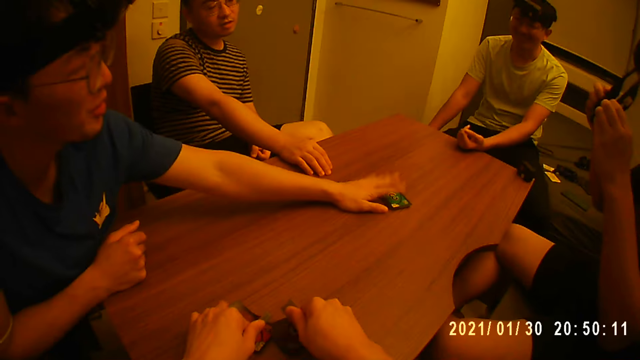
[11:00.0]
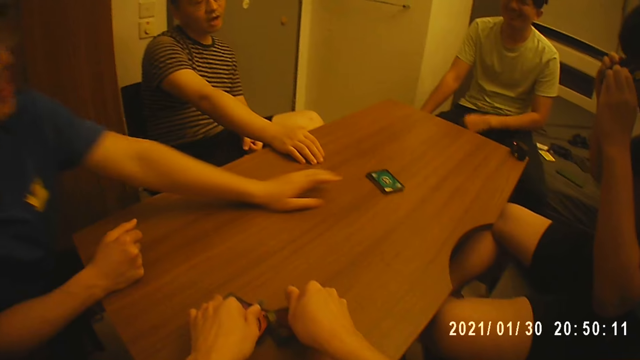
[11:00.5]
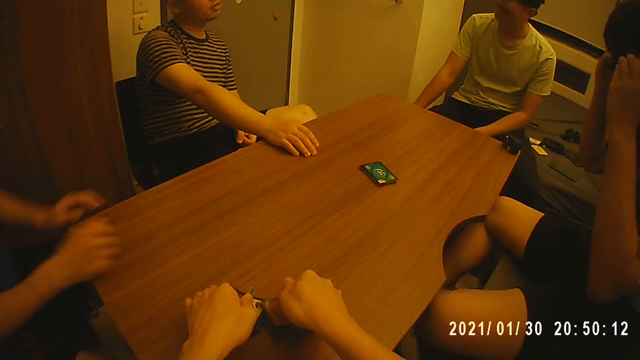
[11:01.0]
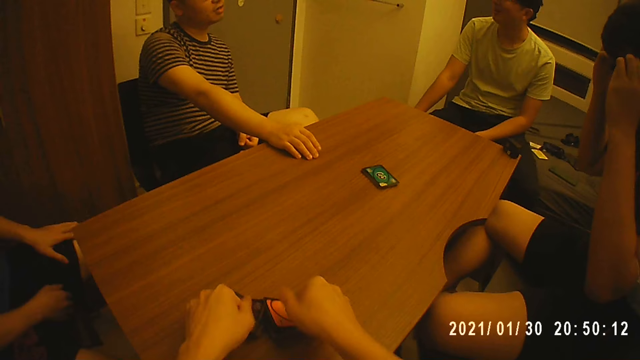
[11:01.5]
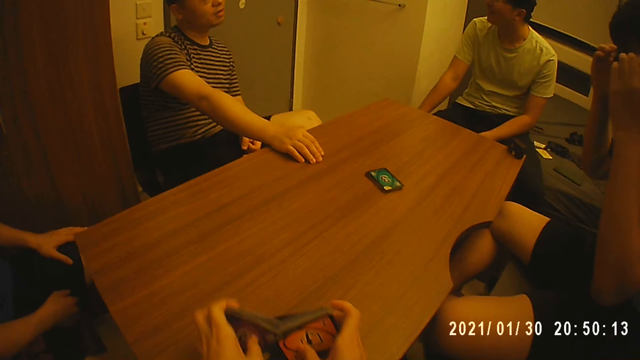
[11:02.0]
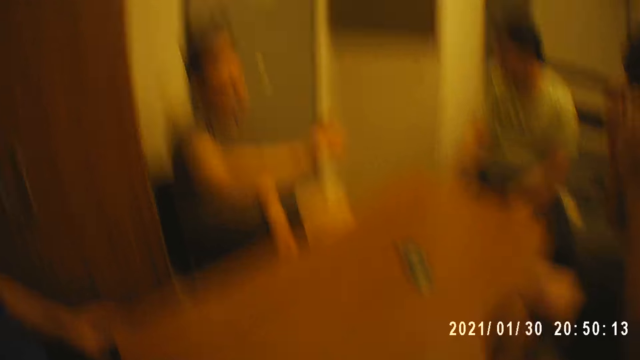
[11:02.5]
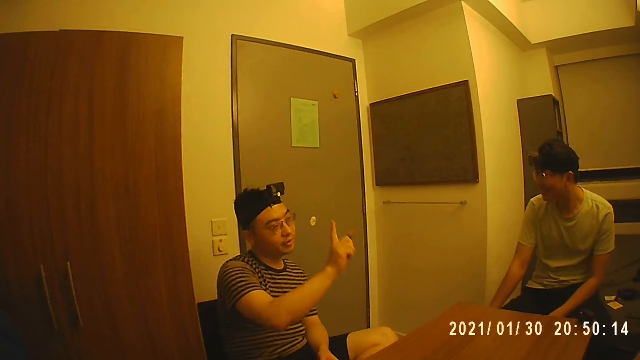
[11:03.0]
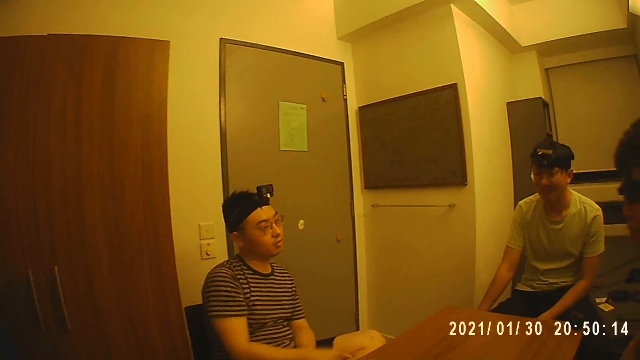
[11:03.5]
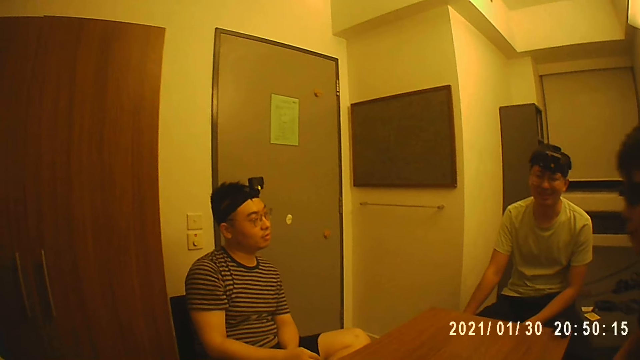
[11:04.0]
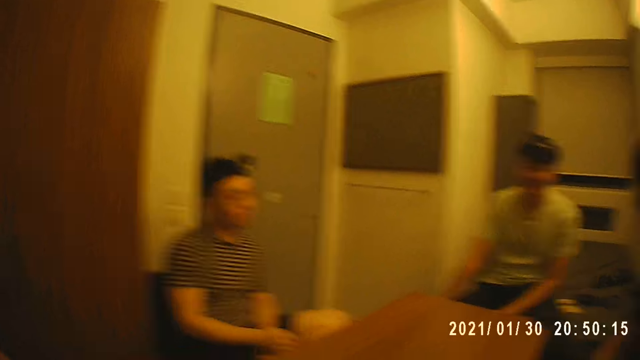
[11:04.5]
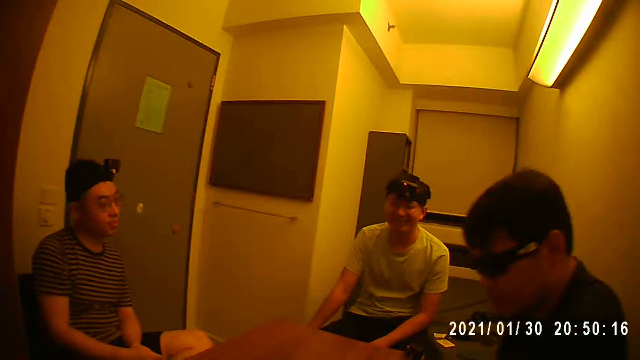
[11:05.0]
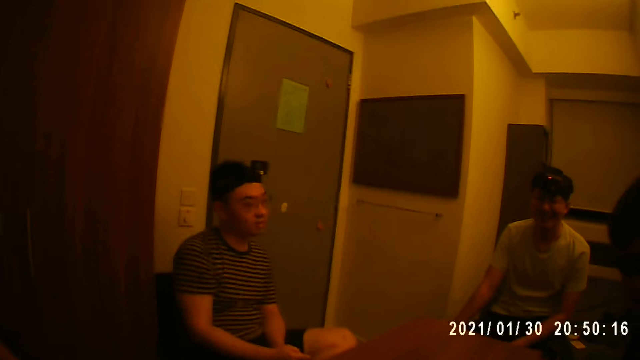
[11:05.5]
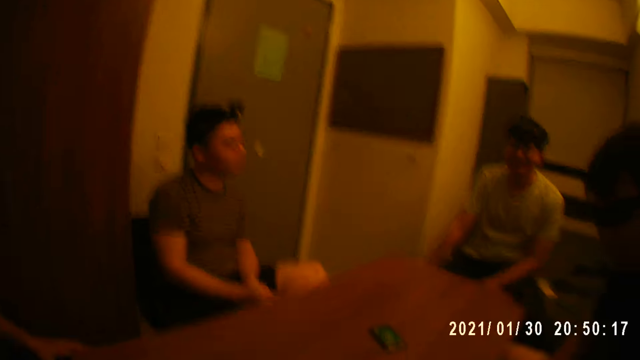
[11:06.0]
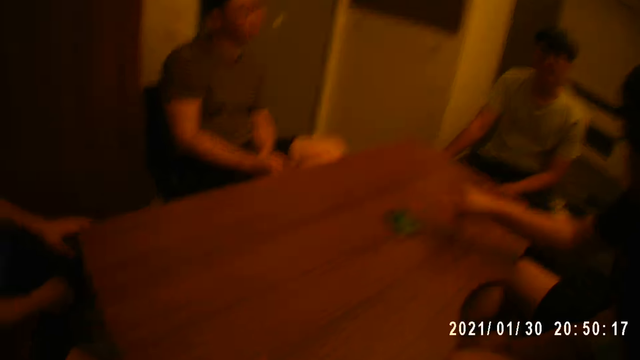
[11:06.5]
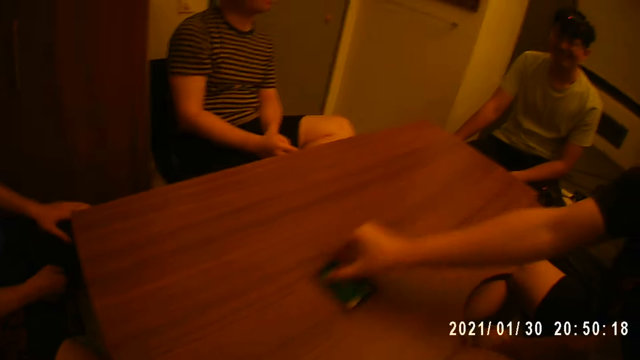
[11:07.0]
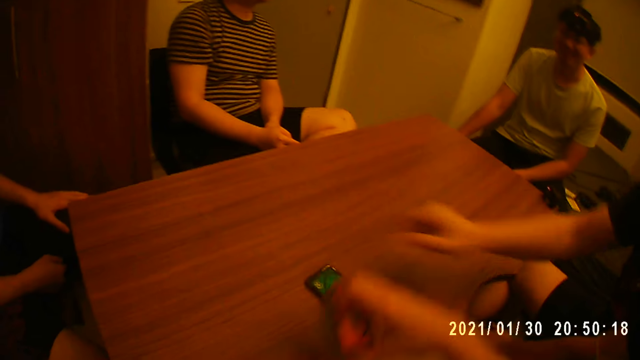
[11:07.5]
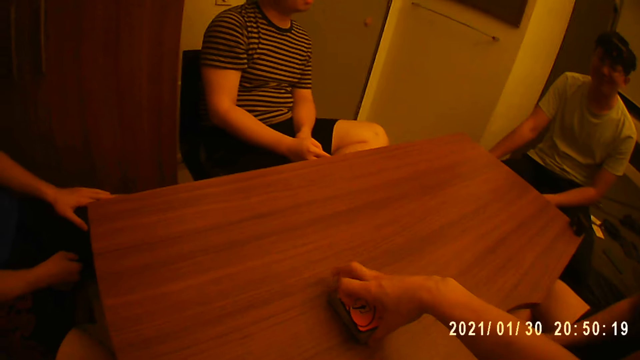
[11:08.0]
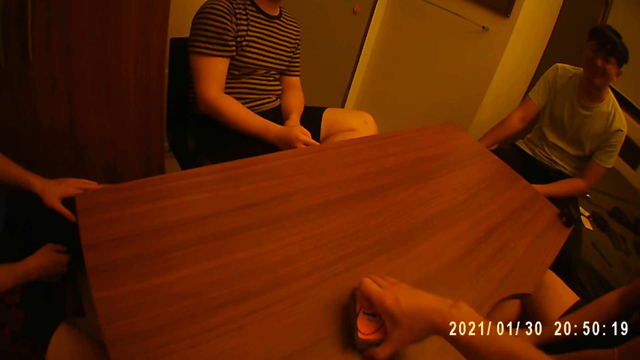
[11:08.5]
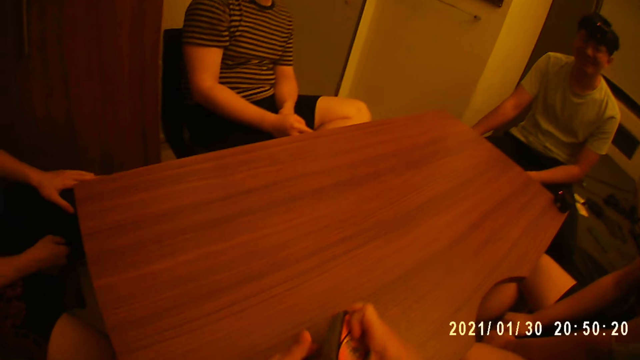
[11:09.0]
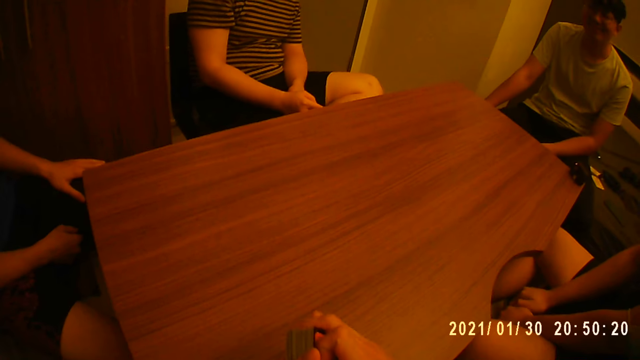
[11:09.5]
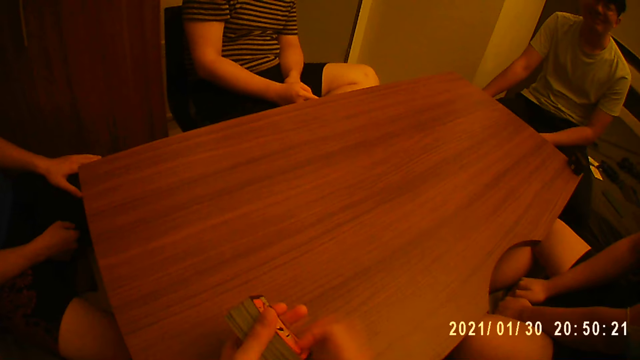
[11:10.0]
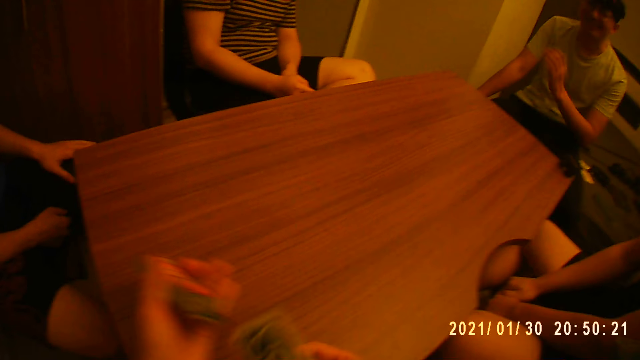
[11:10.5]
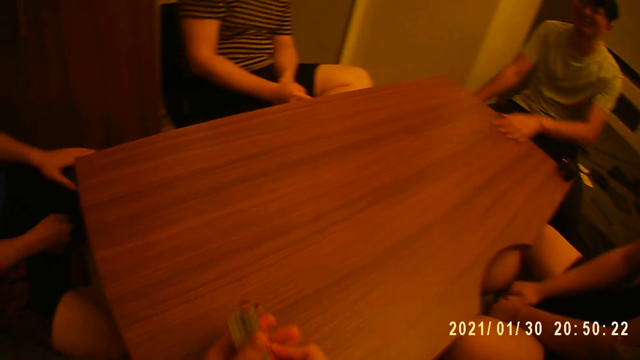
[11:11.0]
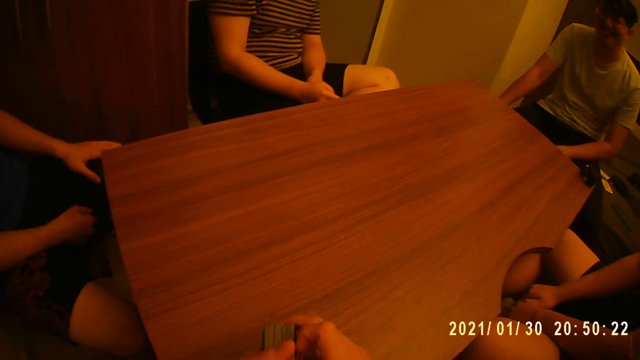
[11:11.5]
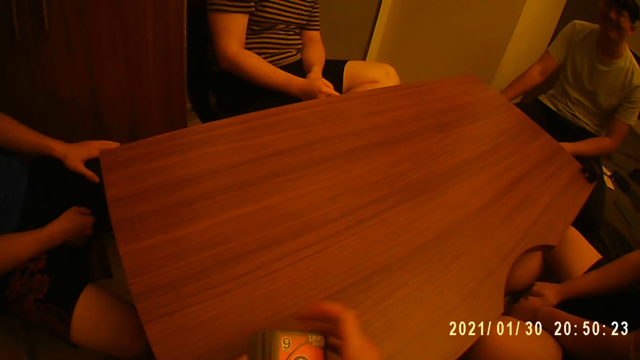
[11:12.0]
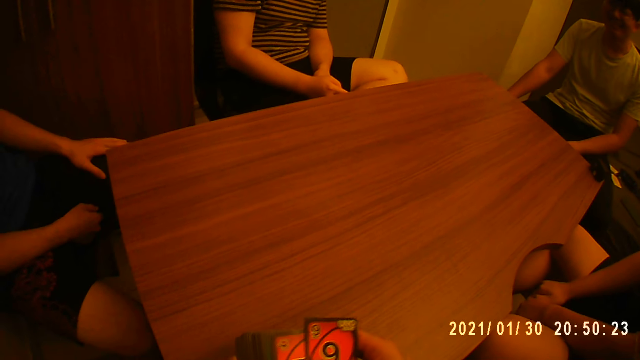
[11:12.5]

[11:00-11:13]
A man touches a stack of cards on the table with his right hand. Another person lifts a finger in the air. Another man moves the stack of cards on the table toward the camera wearer with his right hand. The camera wearer places some cards on the stack of cards on the table with his right hand. He picks up the stack of cards from the table with his right hand. He places some cards on the table in front of each player including himself with his right hand. Another person puts a hand on the table.

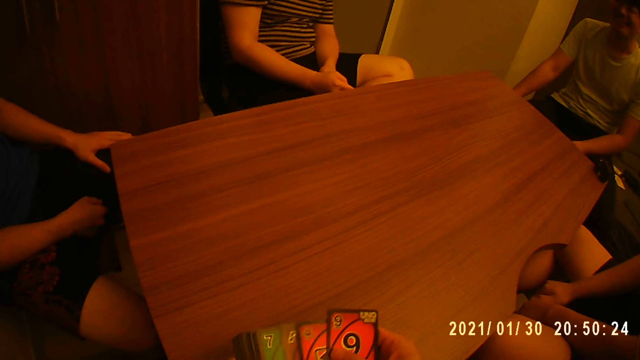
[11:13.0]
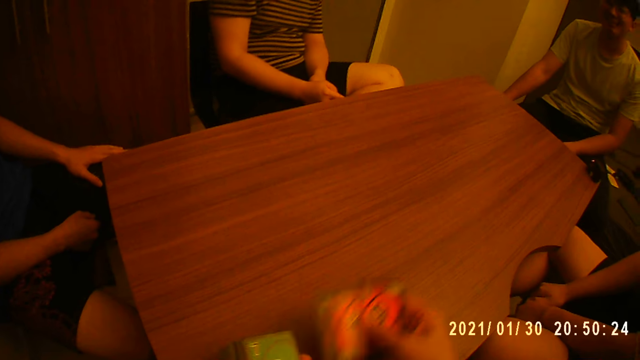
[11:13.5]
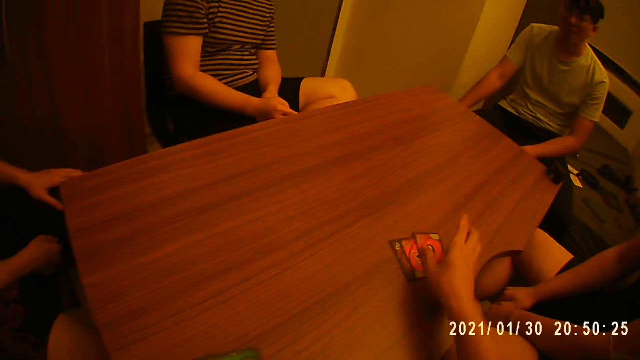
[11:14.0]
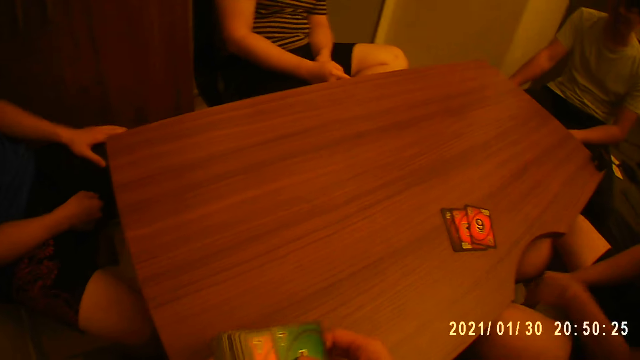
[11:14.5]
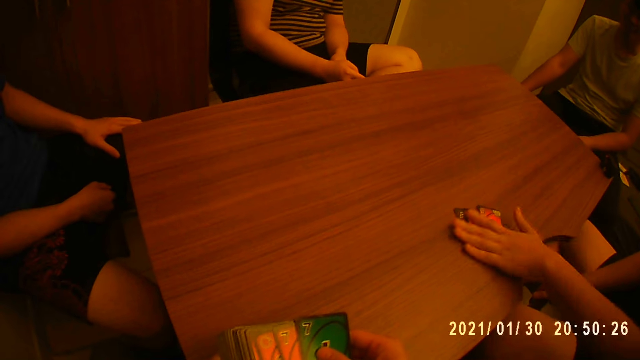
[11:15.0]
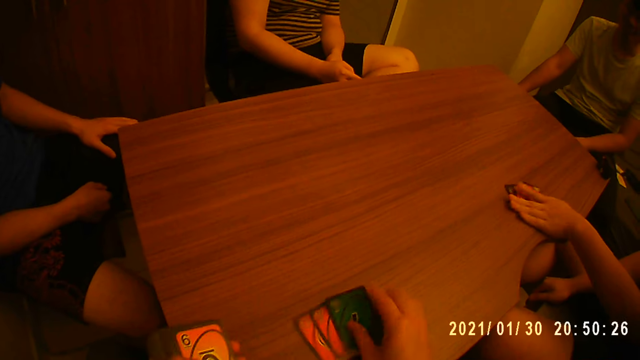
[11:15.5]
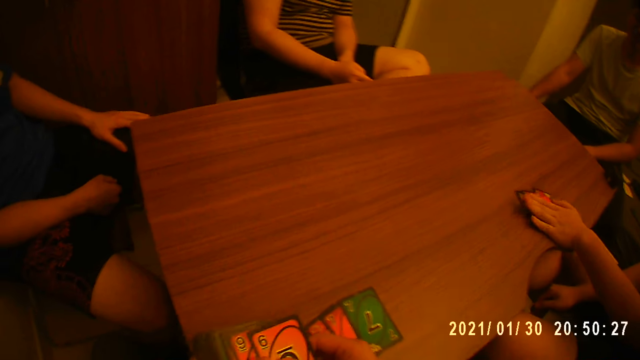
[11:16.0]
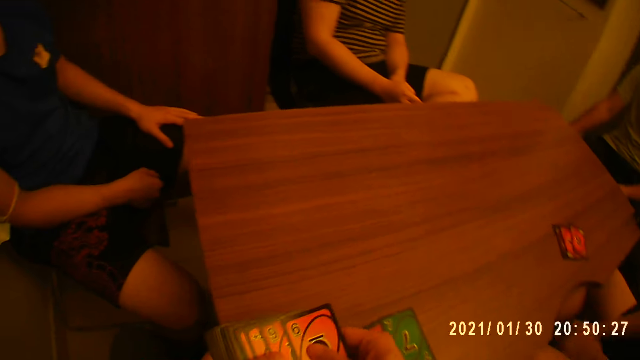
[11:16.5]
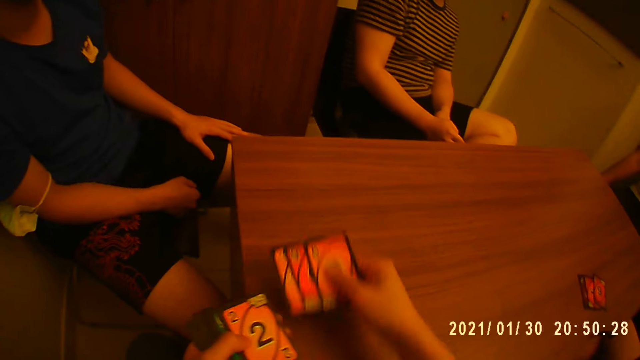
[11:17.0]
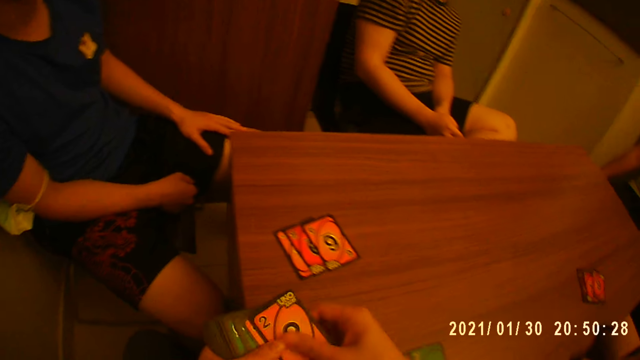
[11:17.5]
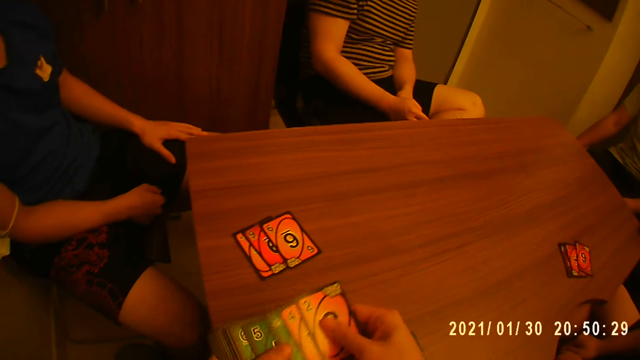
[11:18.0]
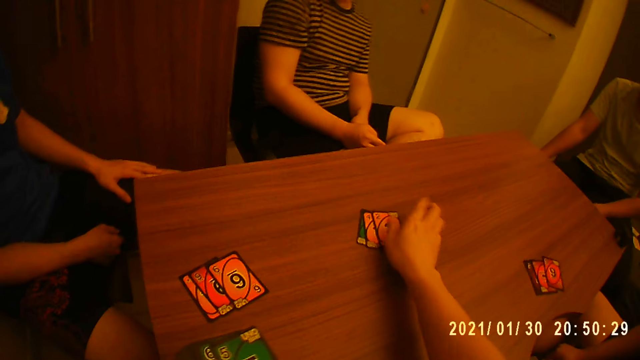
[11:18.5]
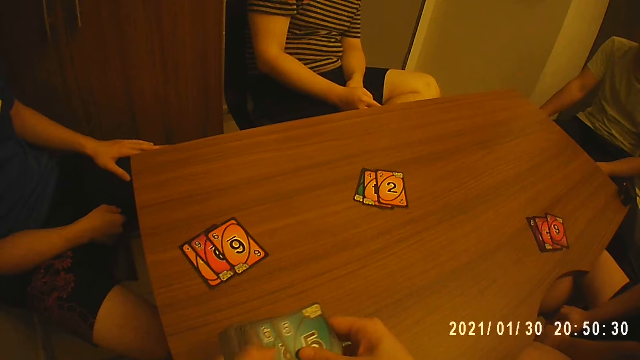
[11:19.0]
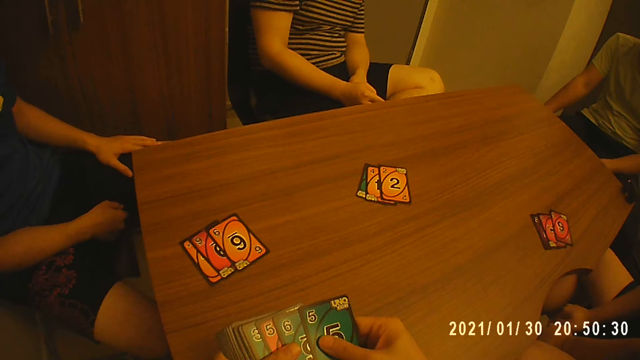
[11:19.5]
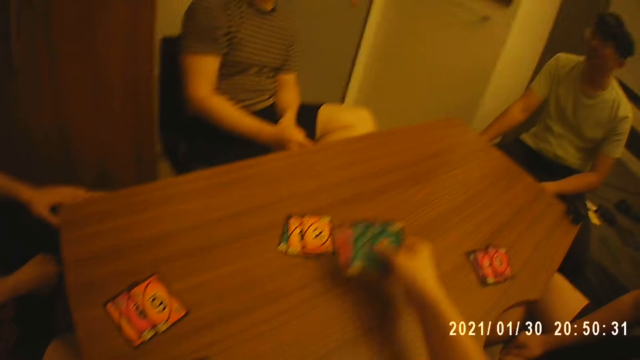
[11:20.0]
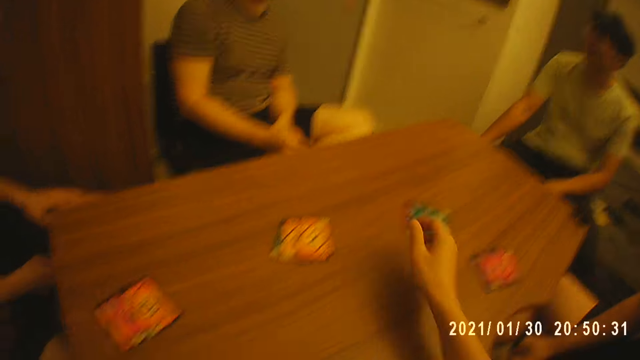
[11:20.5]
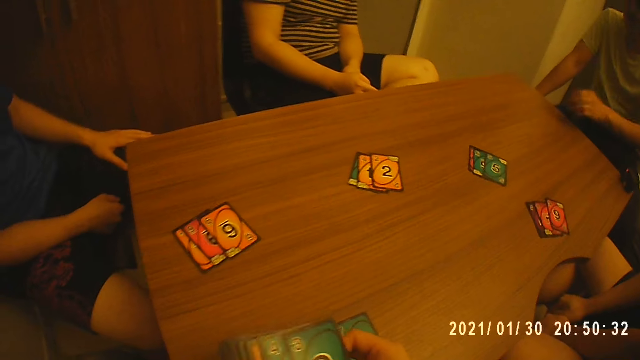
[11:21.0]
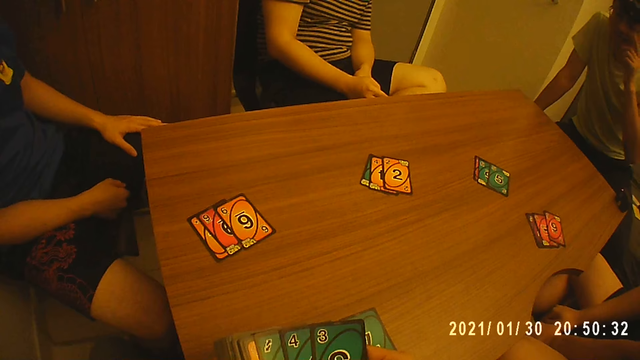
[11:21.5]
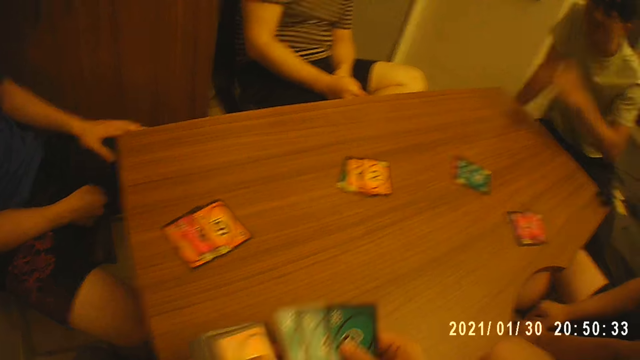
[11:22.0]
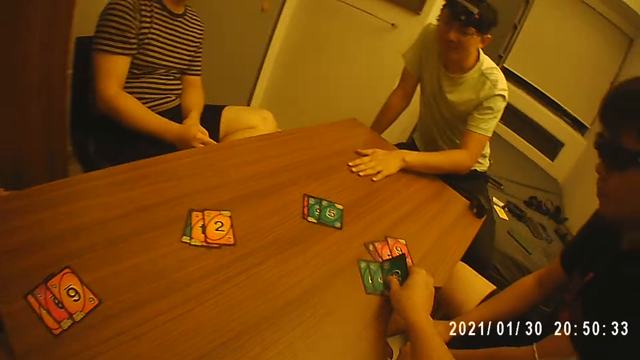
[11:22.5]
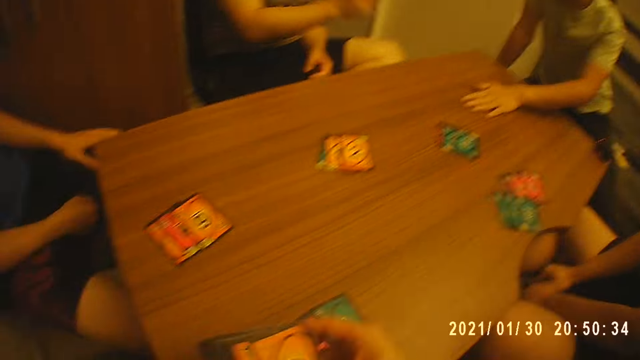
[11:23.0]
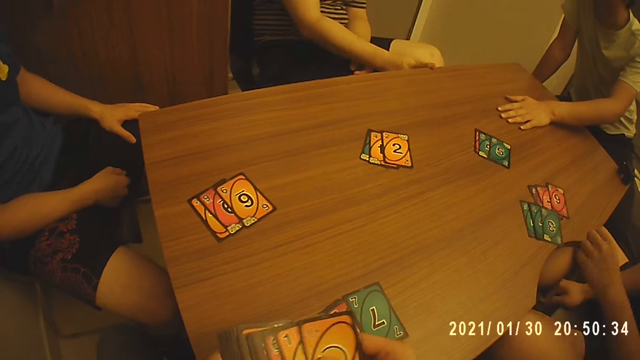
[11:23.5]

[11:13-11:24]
The camera wearer puts cards on the table. A person drags cards on the table. The camera wearer puts cards on the table. They put cards on the table repeatedly.
